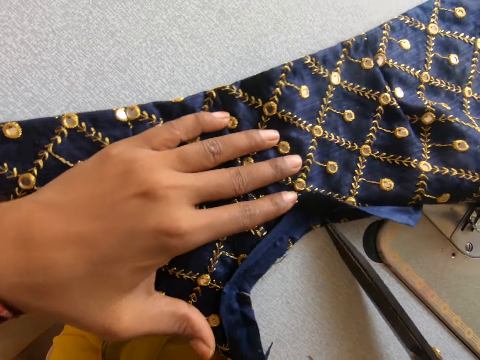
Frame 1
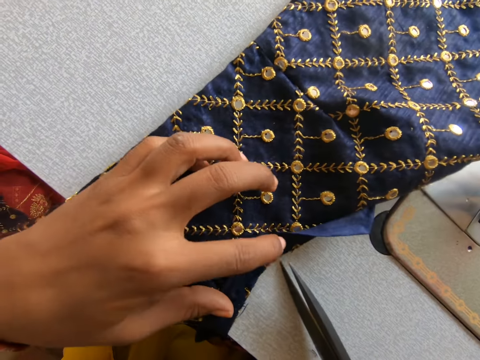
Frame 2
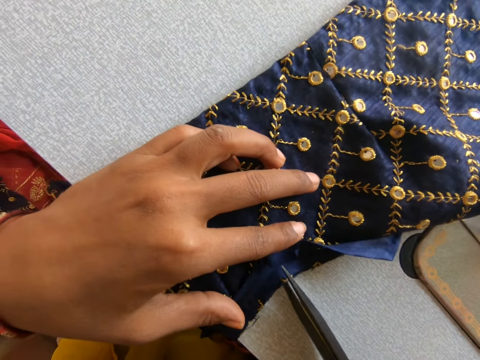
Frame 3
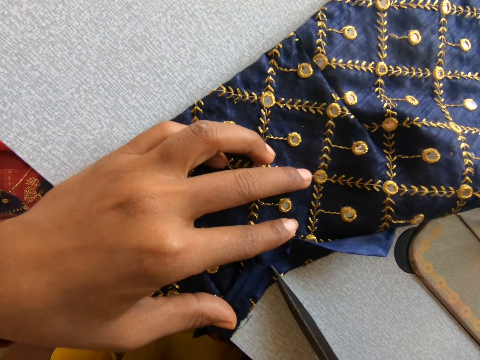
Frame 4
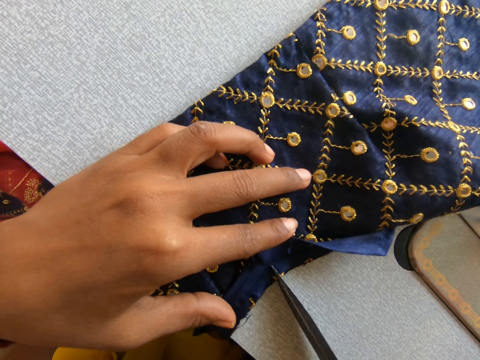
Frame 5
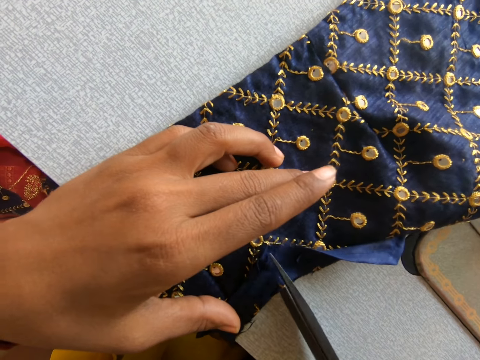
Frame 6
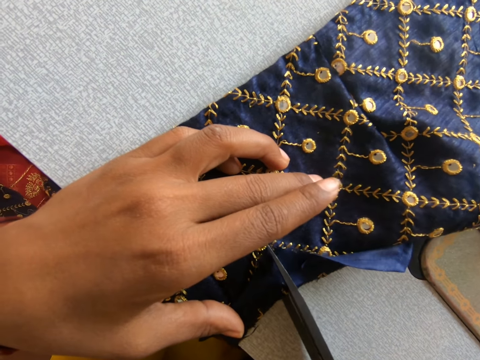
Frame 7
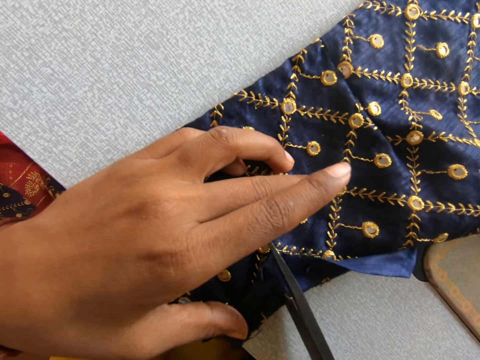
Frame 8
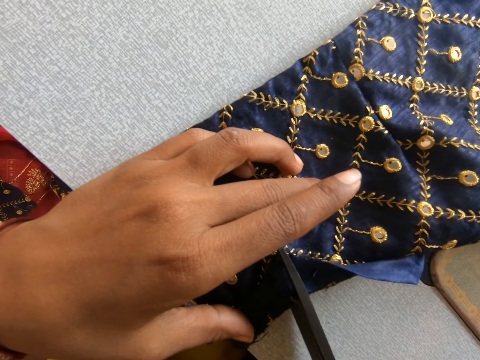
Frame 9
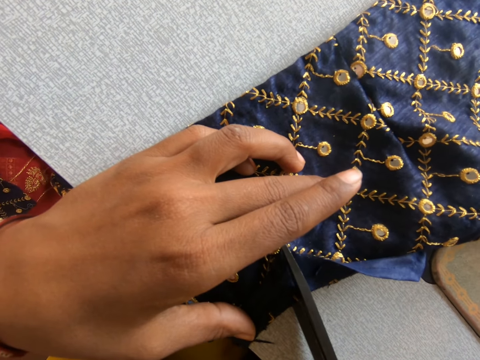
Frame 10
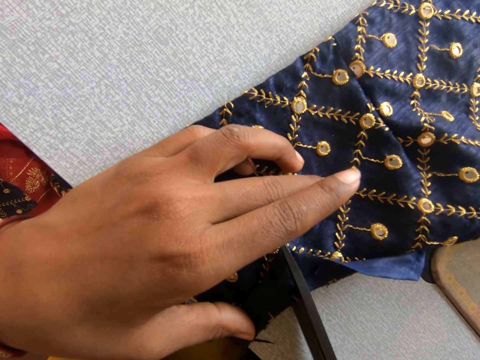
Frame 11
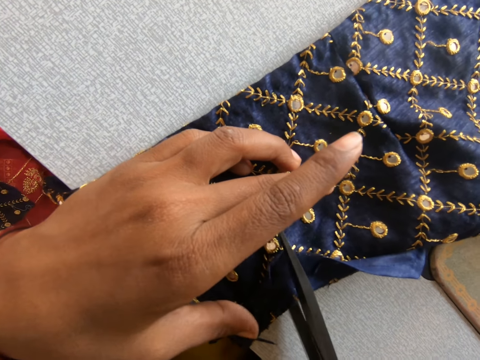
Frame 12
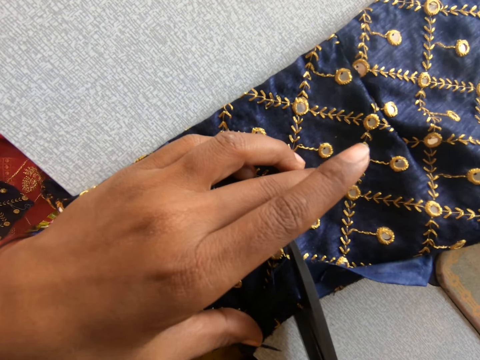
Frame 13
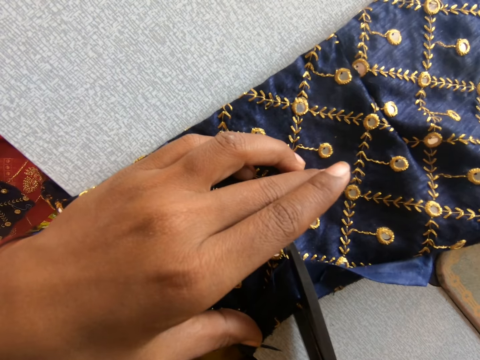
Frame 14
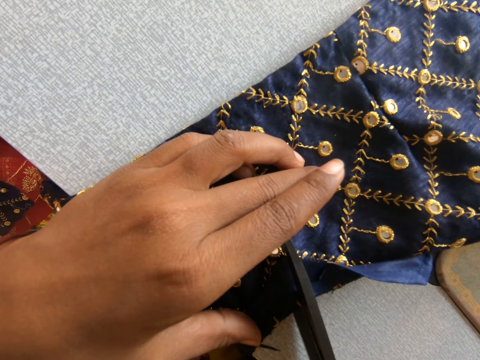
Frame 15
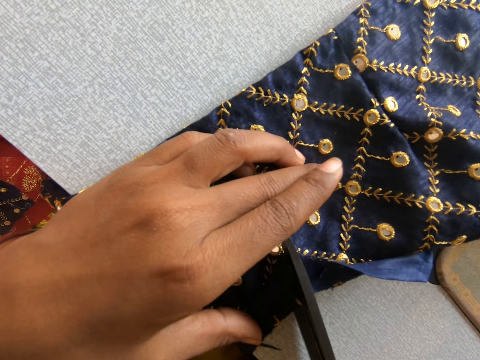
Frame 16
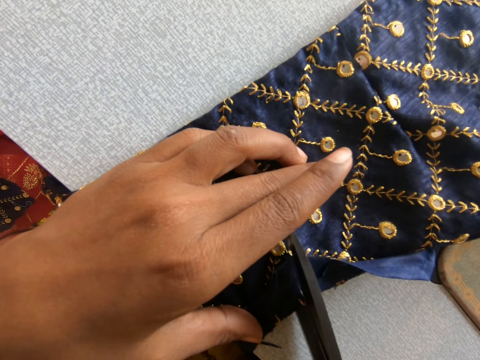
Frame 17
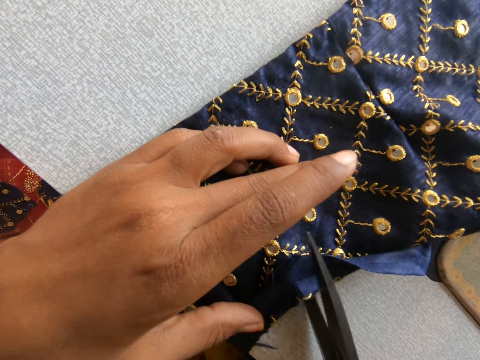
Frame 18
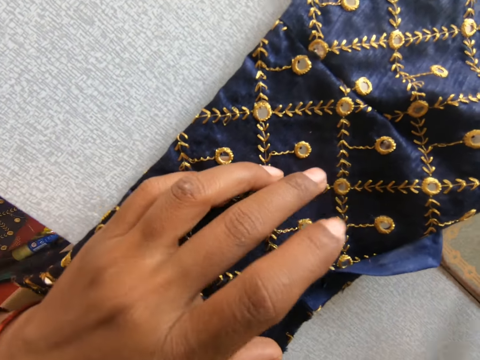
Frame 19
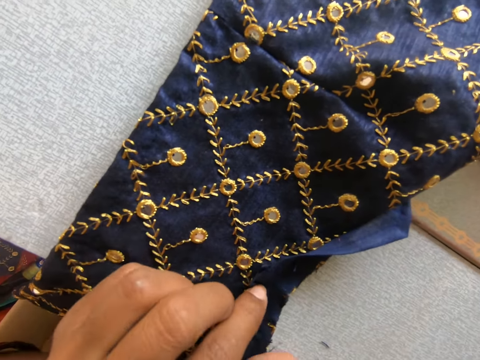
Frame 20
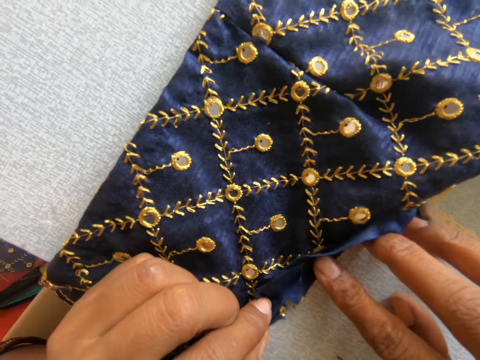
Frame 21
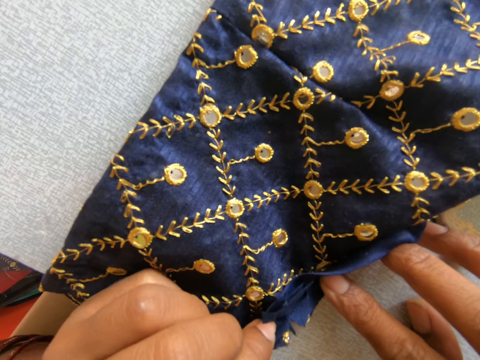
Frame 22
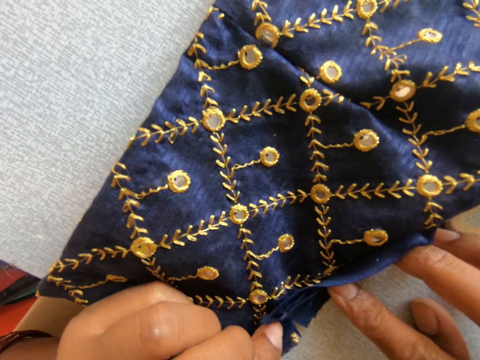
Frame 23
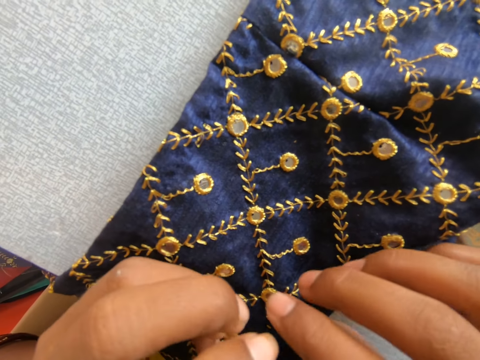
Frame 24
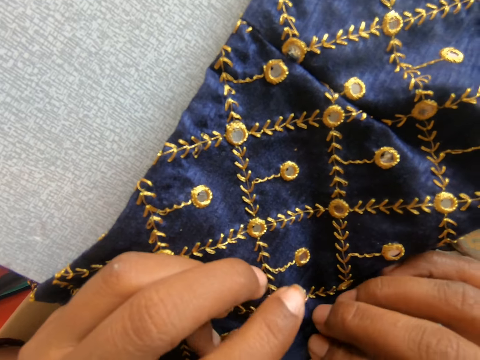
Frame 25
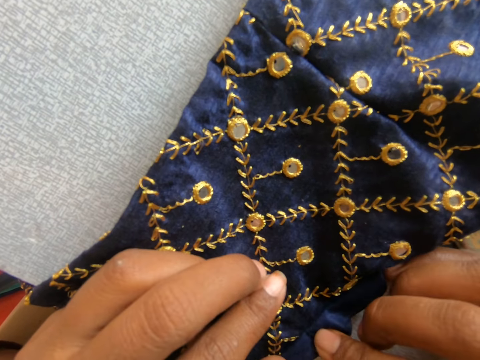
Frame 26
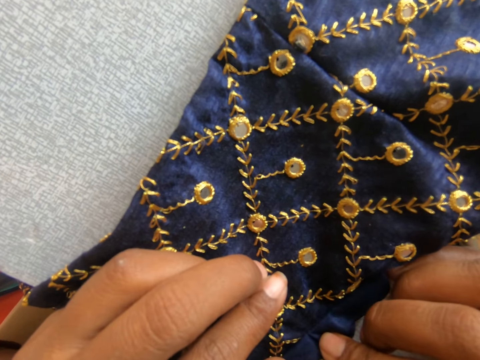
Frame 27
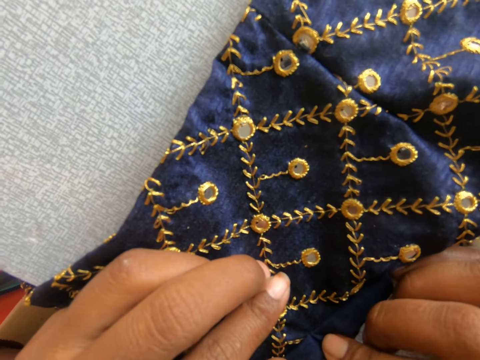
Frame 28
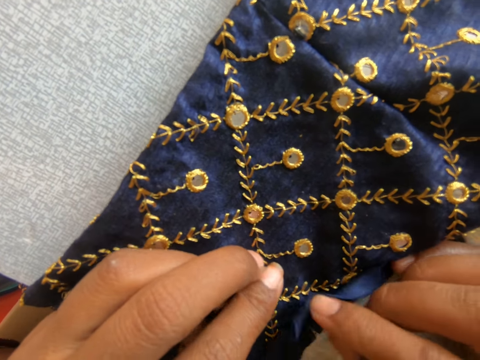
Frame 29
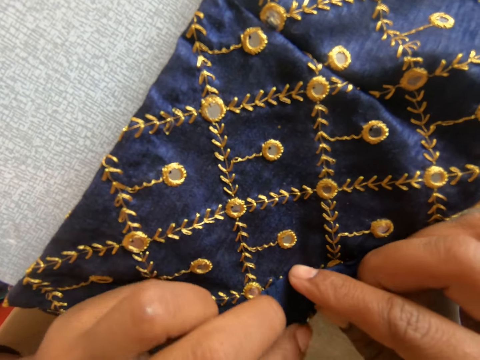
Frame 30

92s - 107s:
The camera wearer moves the cloth slightly. They cut the cloth slightly. They hold the cloth. They fold the cloth.

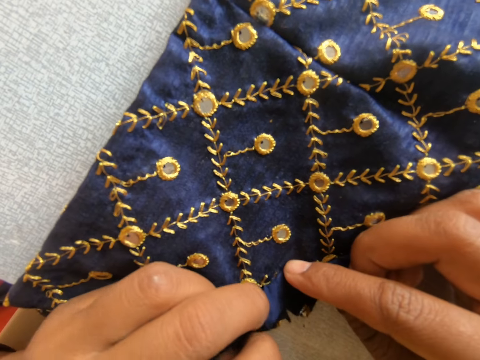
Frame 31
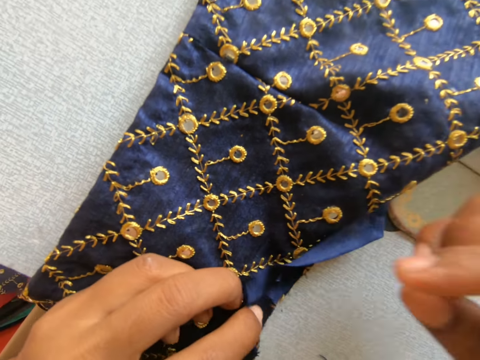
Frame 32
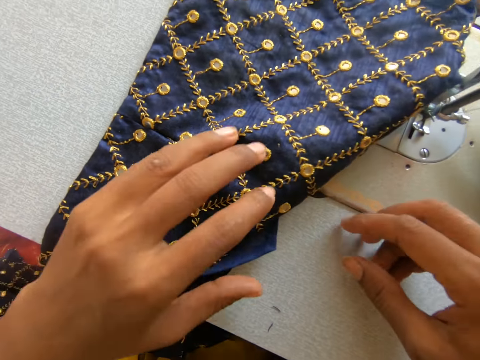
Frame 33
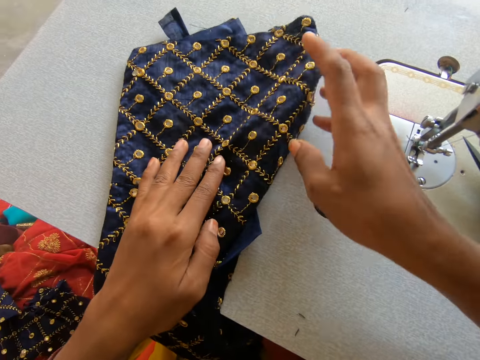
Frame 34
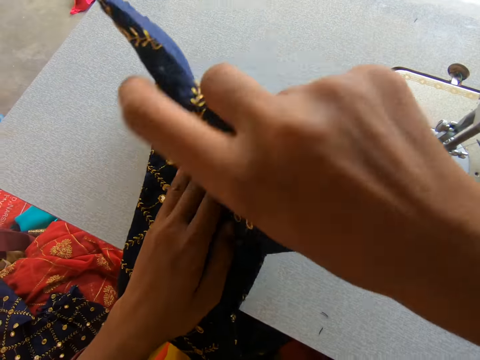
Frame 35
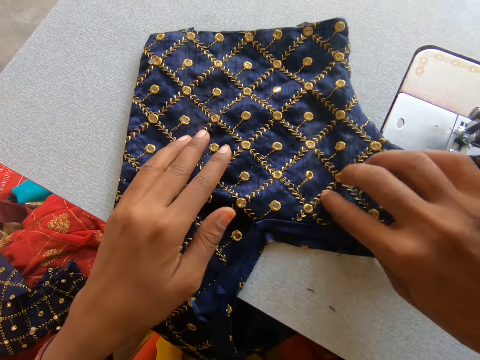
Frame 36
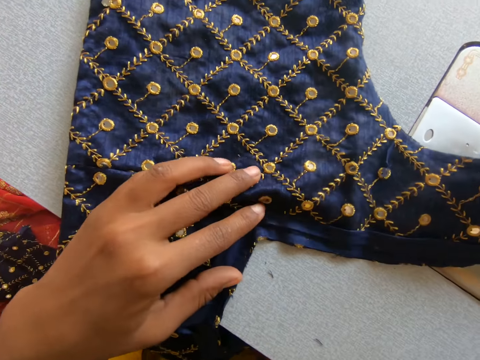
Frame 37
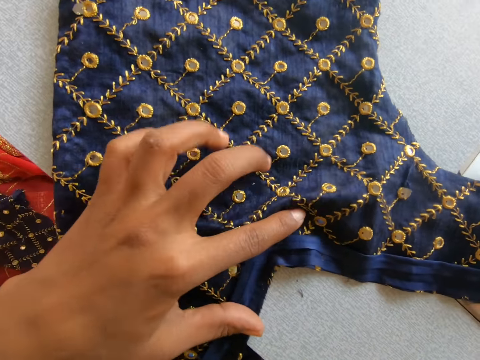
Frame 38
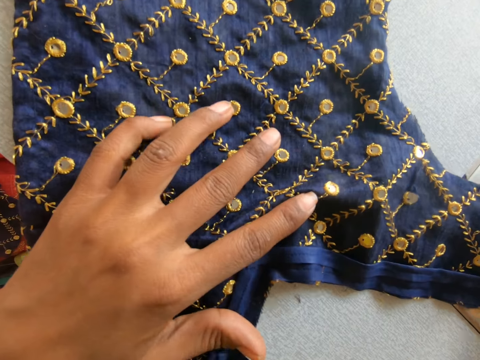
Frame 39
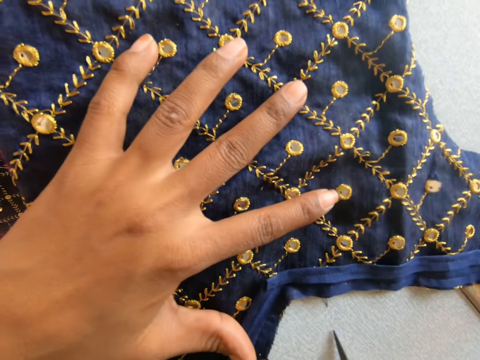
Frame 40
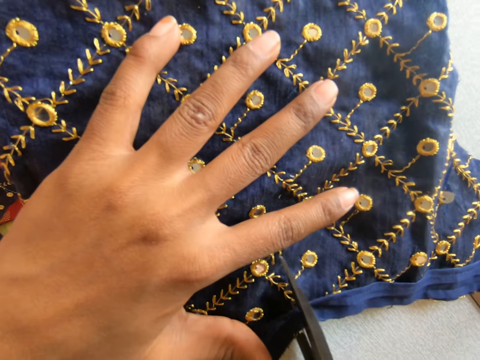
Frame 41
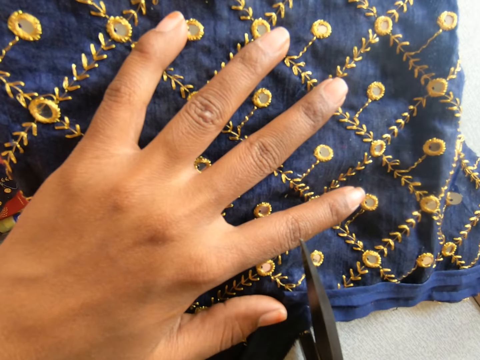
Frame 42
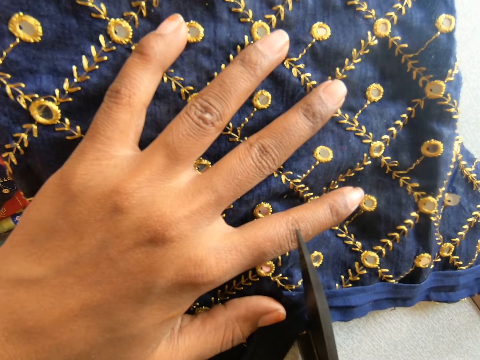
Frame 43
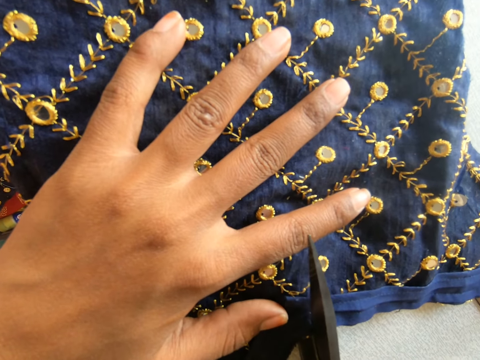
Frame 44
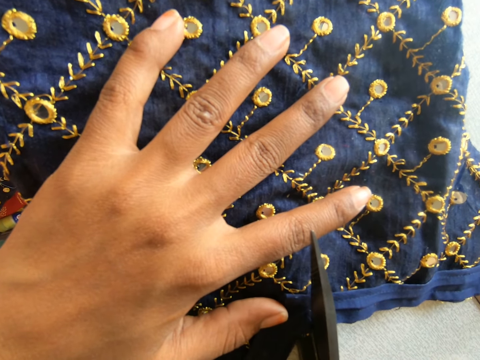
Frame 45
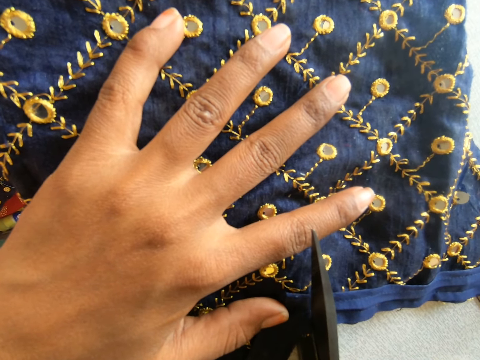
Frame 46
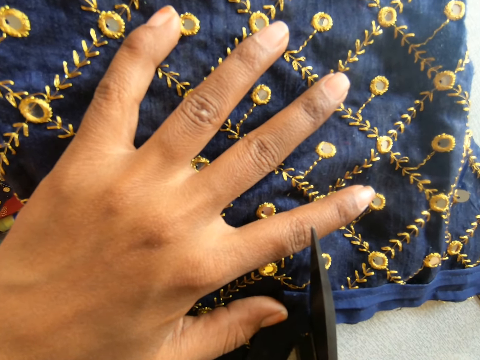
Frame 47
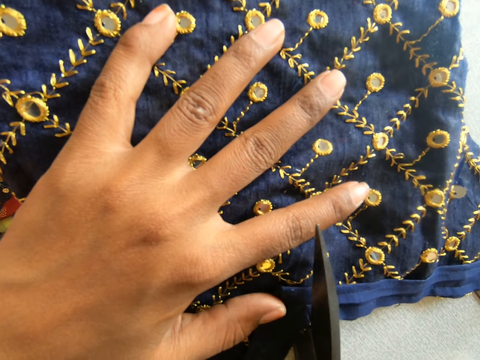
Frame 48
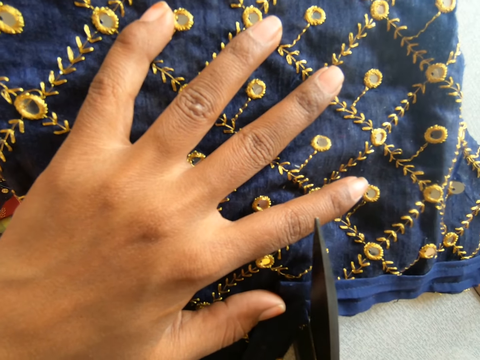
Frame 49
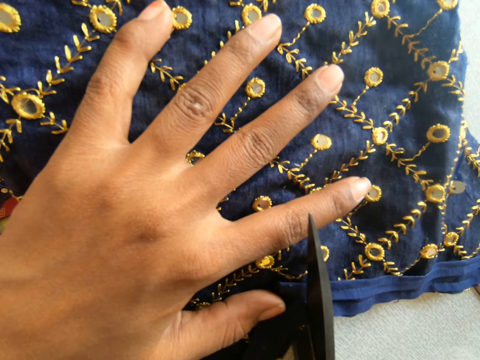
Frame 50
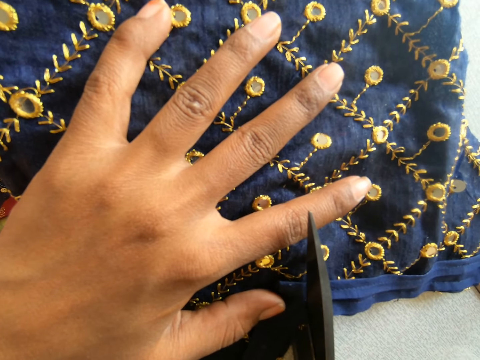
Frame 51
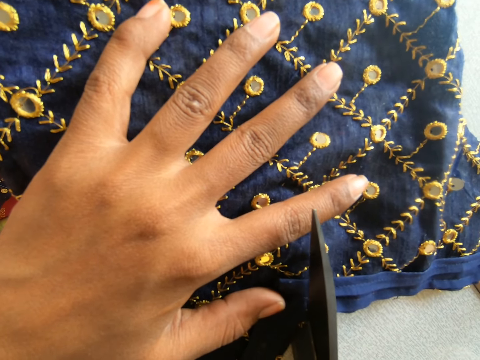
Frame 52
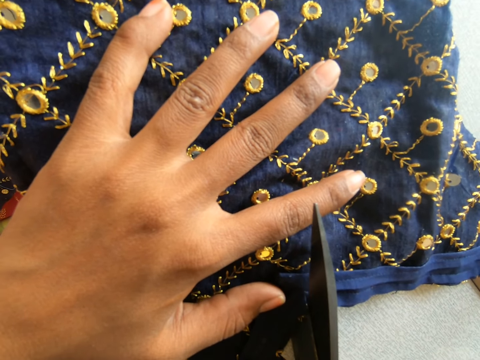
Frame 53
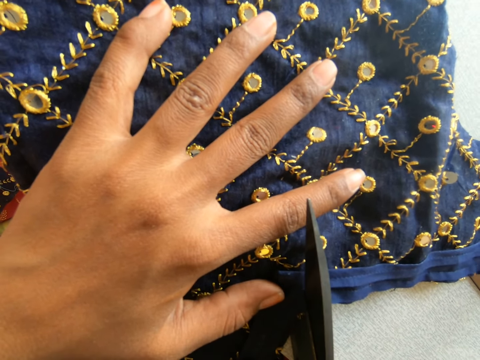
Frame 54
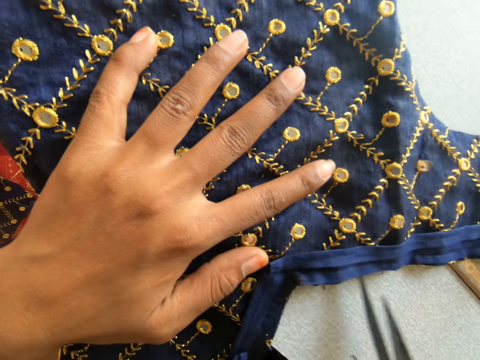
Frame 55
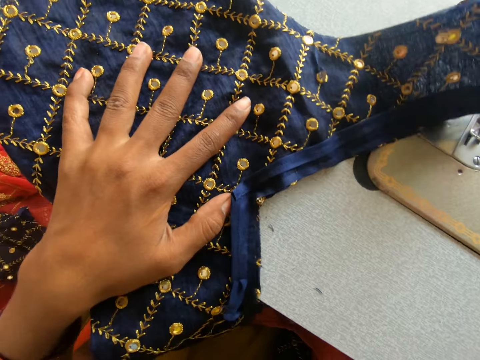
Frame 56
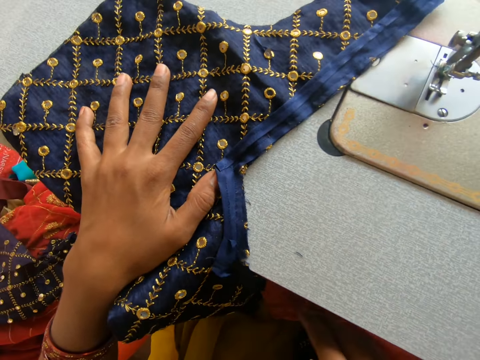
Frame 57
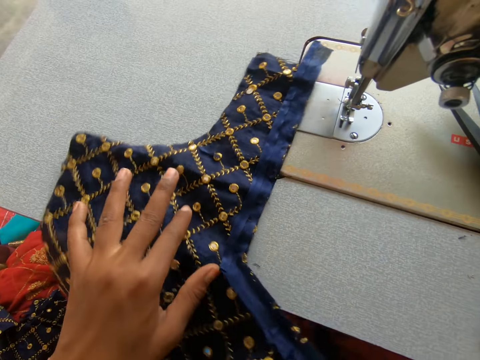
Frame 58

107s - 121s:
The camera wearer straightens the cloth. They cut the cloth slightly with scissors. They drop the scissors.
